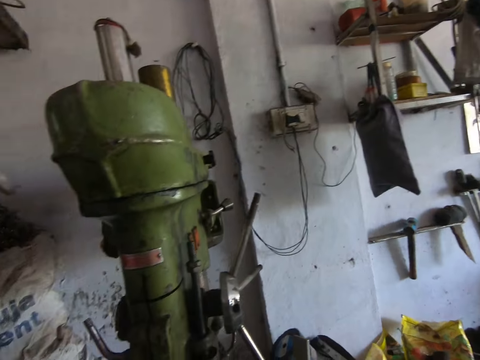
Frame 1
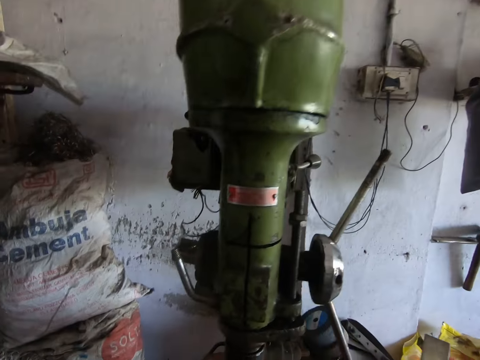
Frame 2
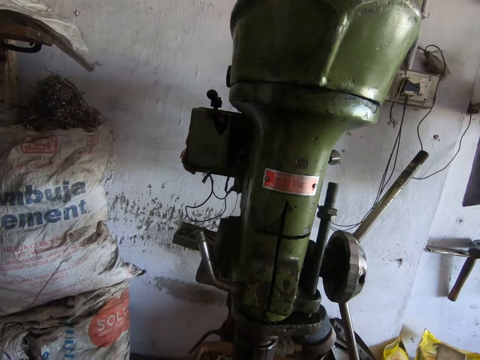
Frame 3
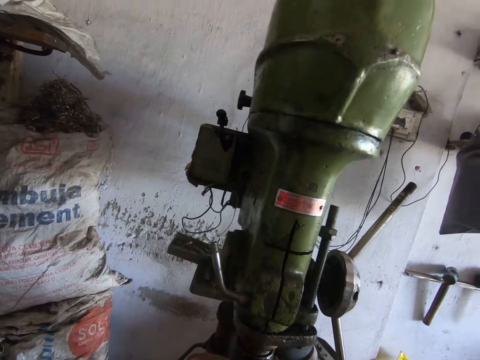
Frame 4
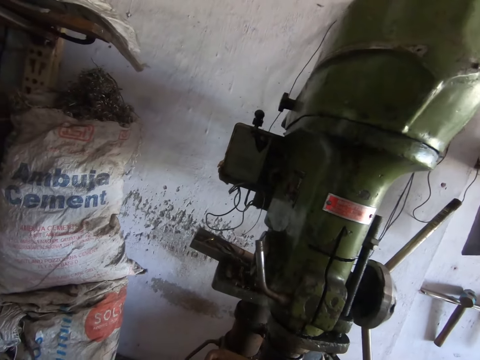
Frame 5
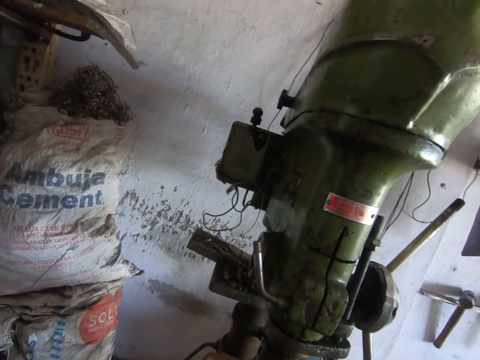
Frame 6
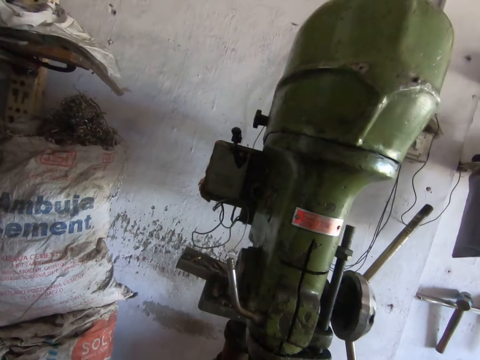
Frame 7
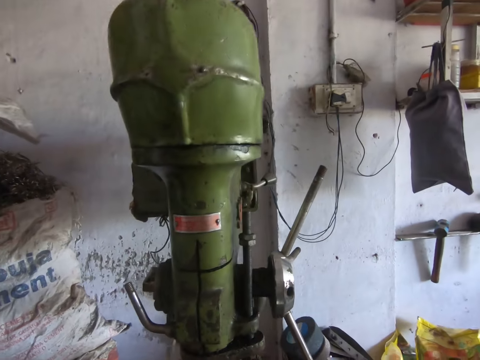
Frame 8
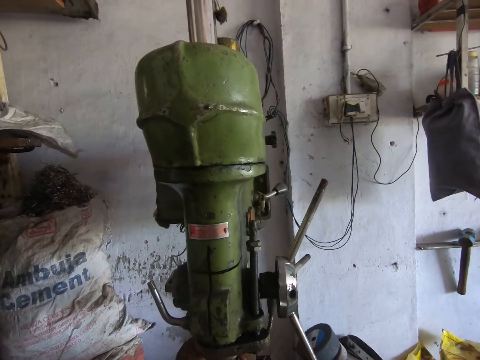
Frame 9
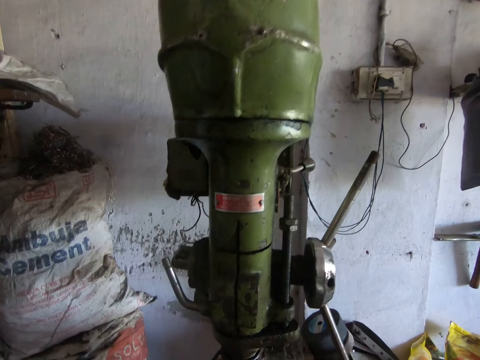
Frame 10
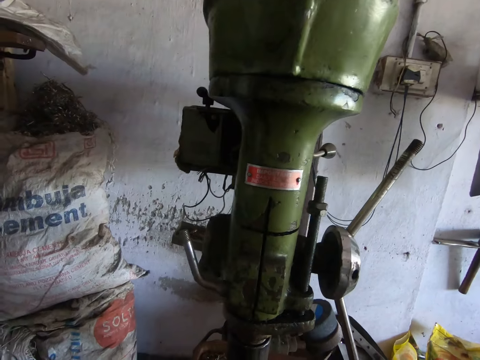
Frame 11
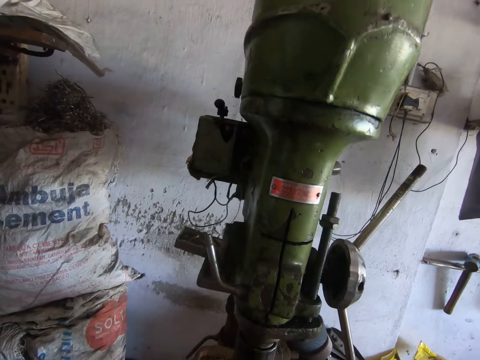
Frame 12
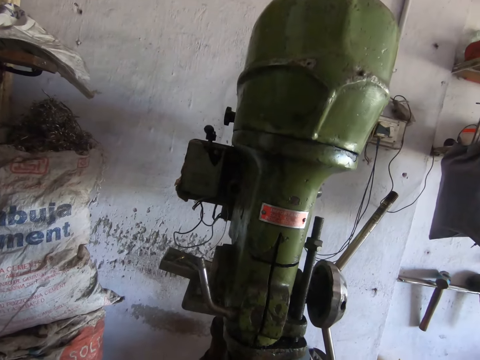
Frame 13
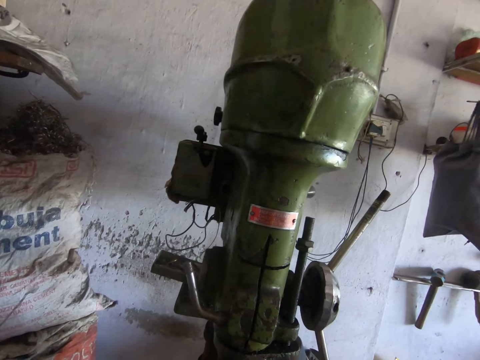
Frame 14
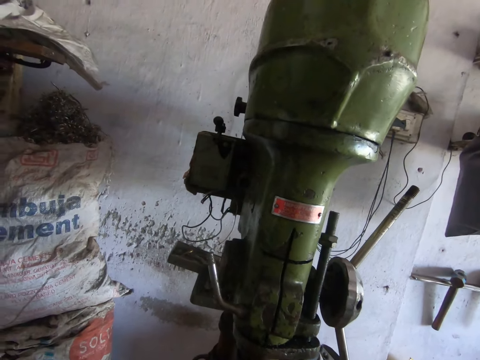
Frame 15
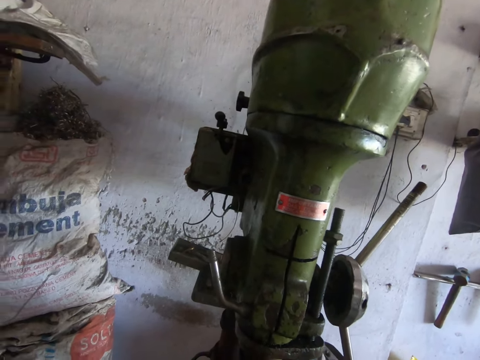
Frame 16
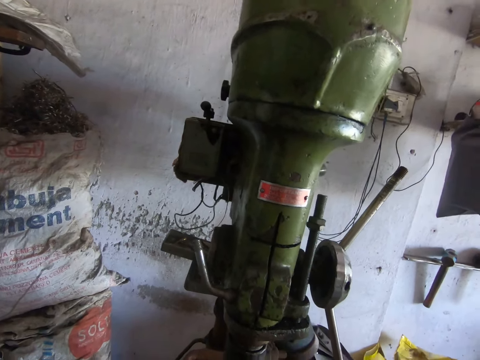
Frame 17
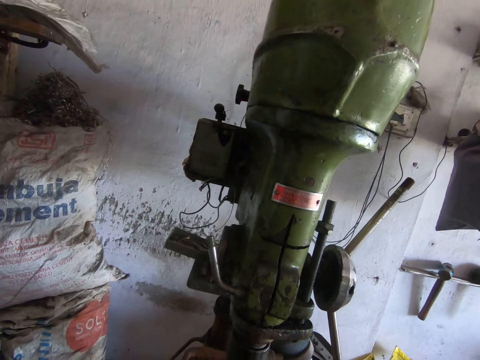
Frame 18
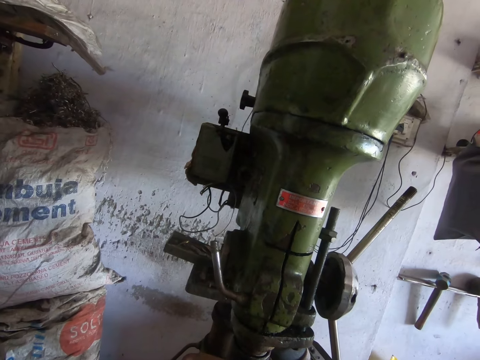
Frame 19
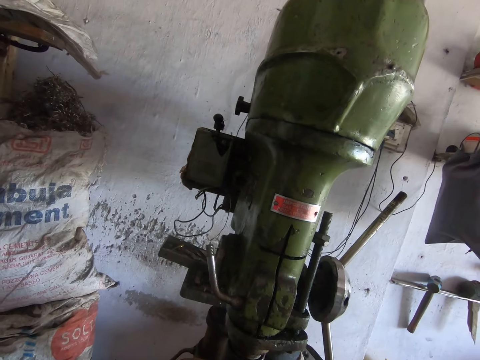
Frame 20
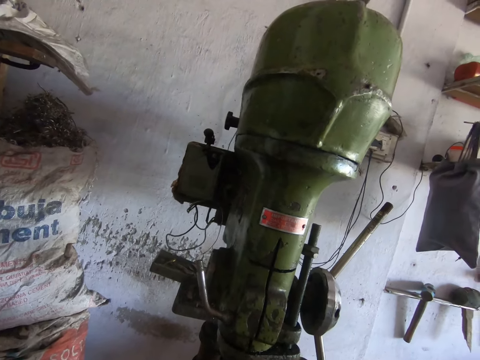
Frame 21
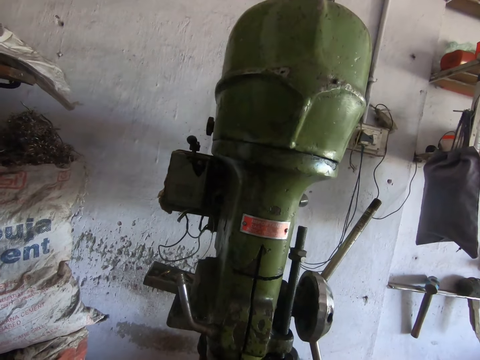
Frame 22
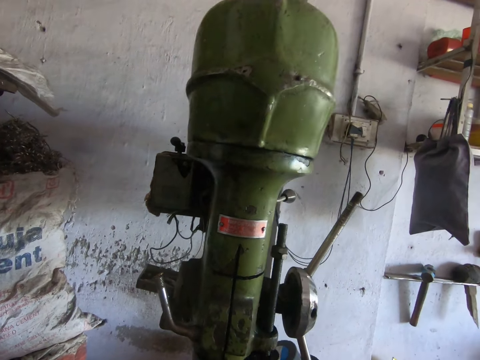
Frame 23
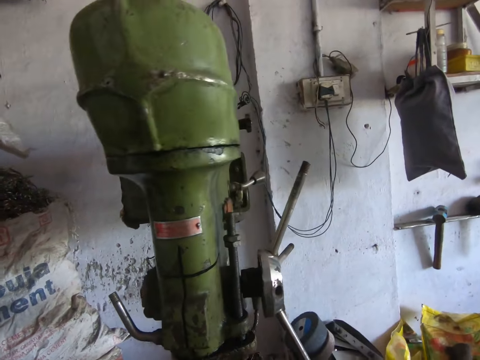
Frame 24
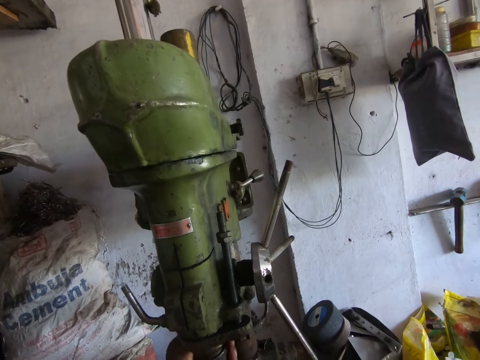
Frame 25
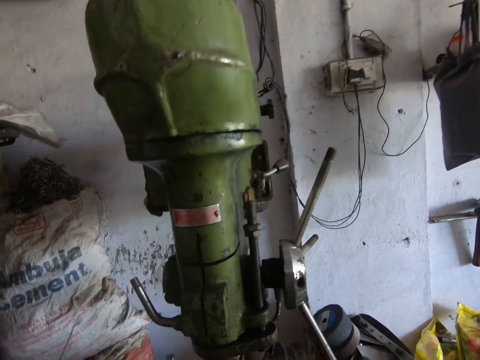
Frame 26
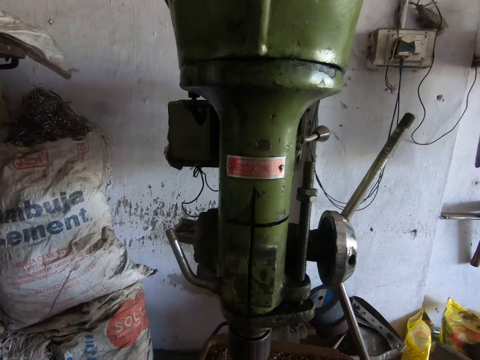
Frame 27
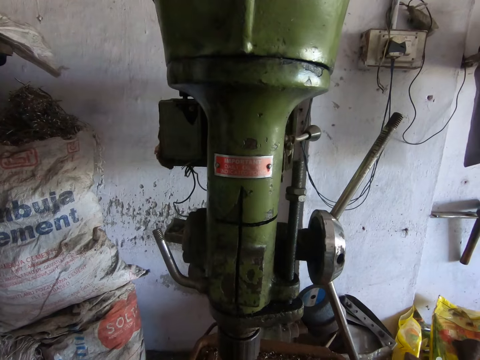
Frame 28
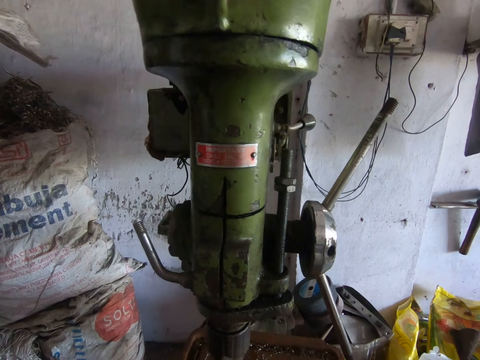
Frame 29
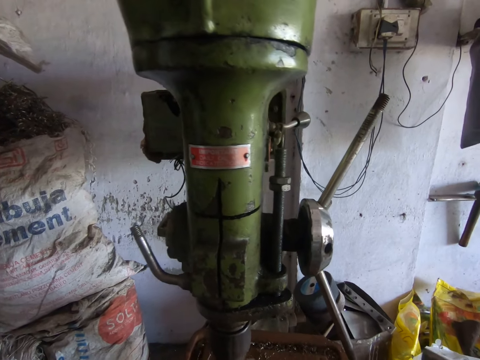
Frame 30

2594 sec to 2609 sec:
The camera wearer holds a metal. He touches the drilling machine with his left hand. He picks something beside the grinding machine. He fixes something on the grinding machine. He hits the grinding machine. He turns the drill chuck of the drilling machine with his left hand.

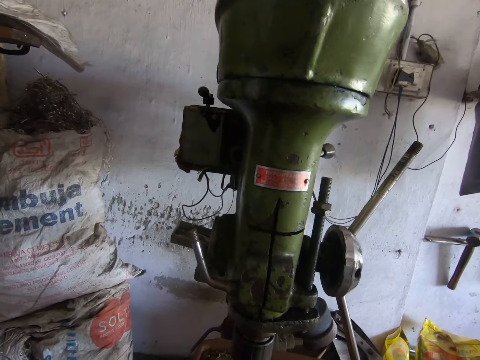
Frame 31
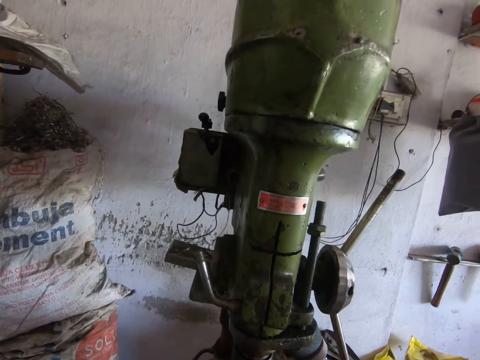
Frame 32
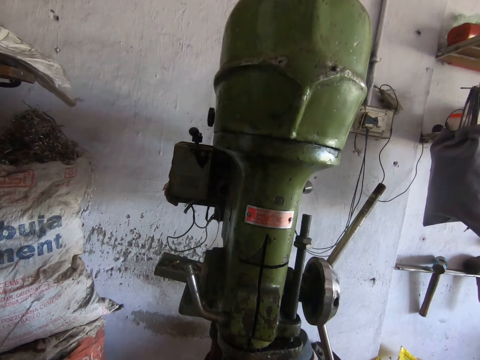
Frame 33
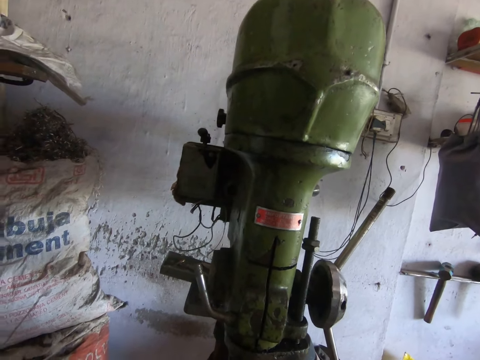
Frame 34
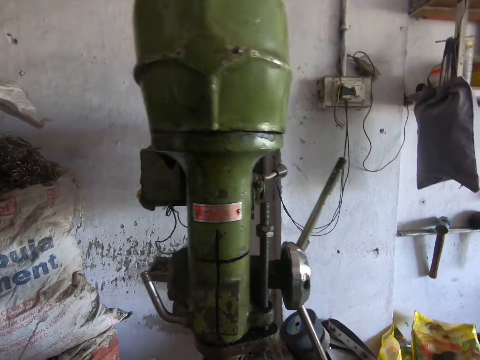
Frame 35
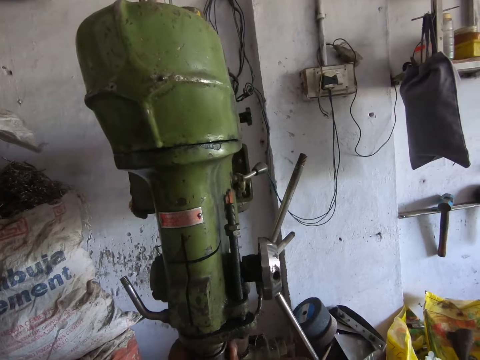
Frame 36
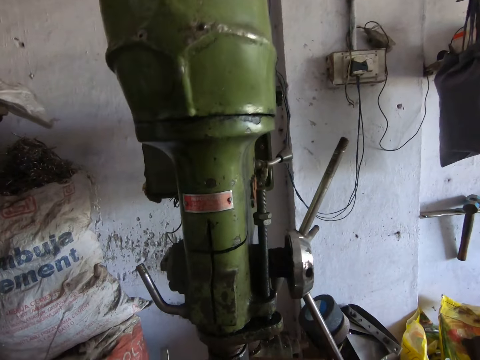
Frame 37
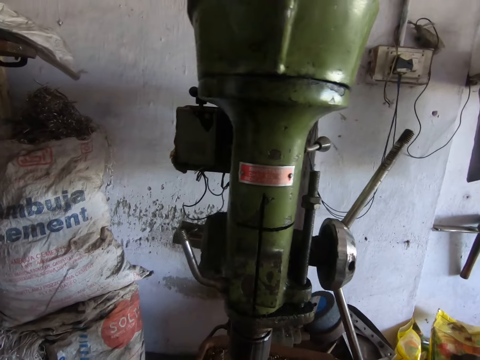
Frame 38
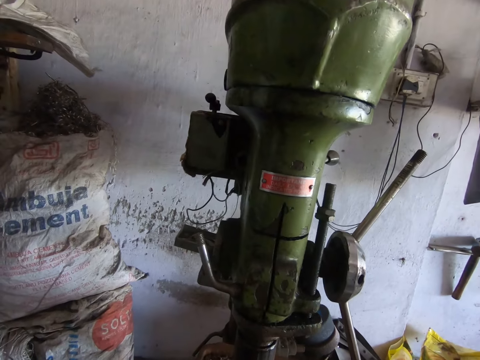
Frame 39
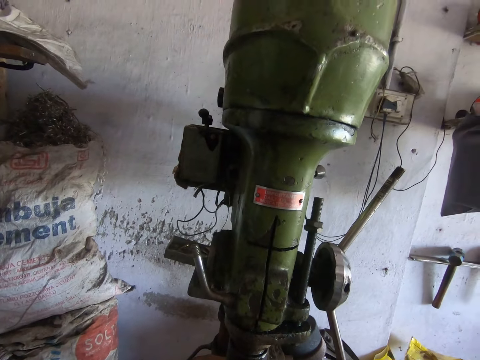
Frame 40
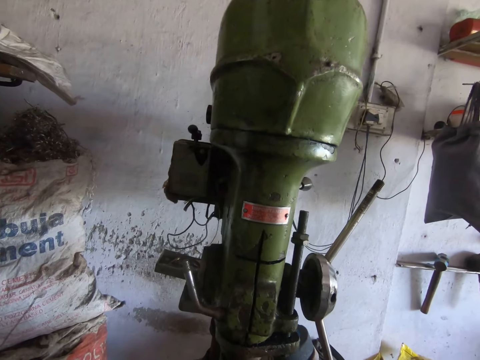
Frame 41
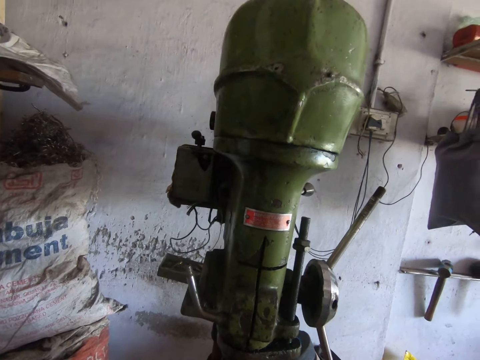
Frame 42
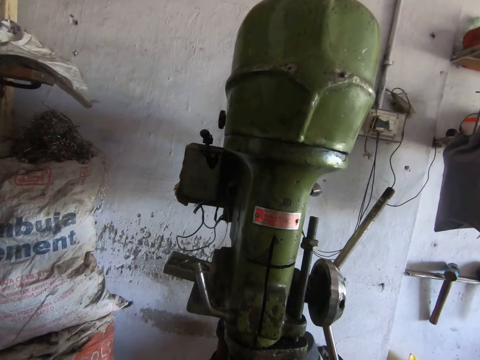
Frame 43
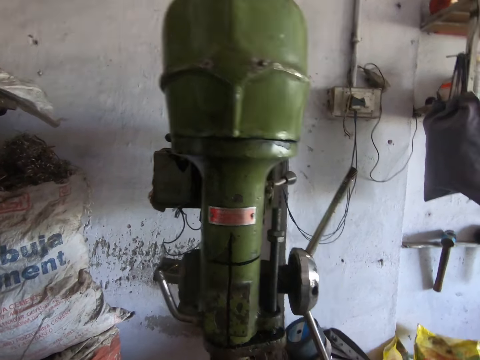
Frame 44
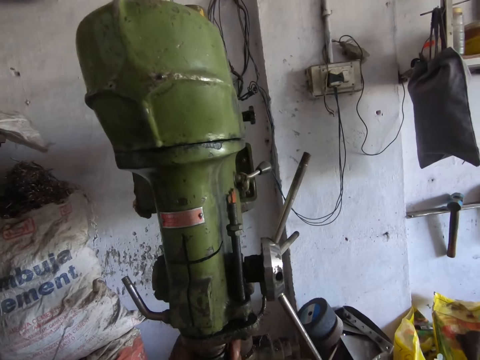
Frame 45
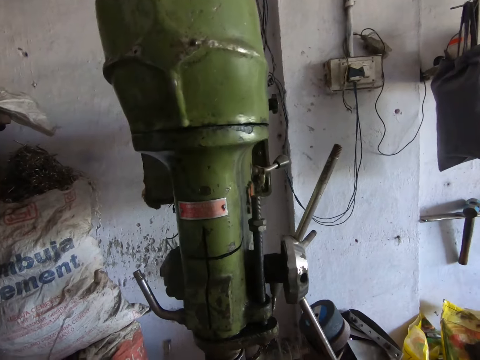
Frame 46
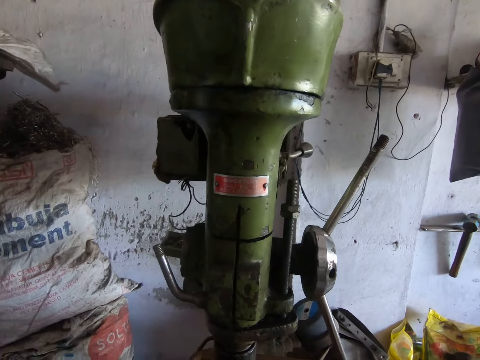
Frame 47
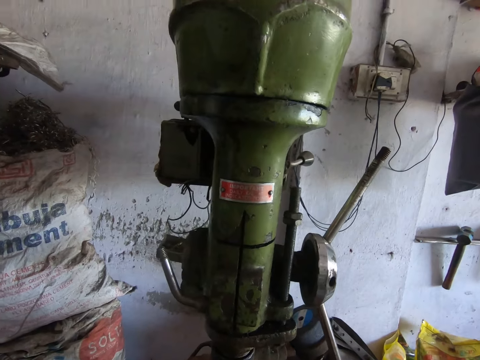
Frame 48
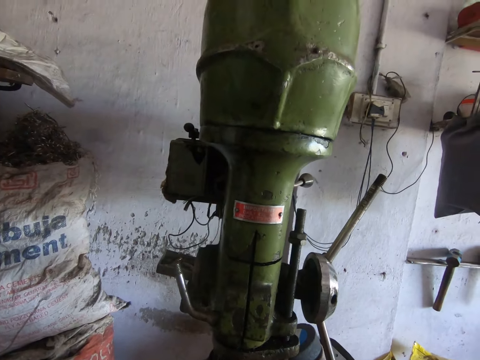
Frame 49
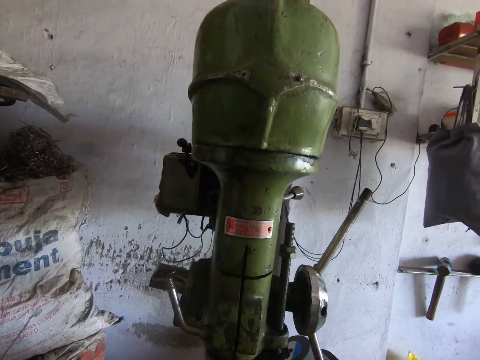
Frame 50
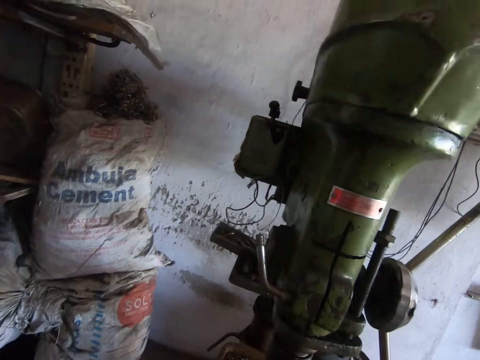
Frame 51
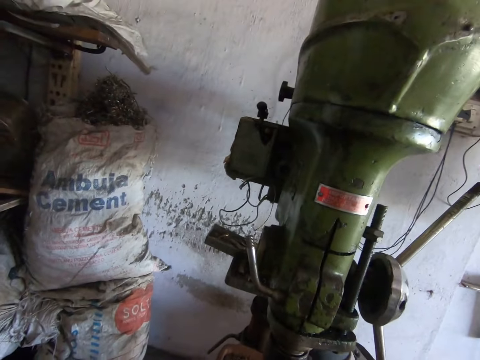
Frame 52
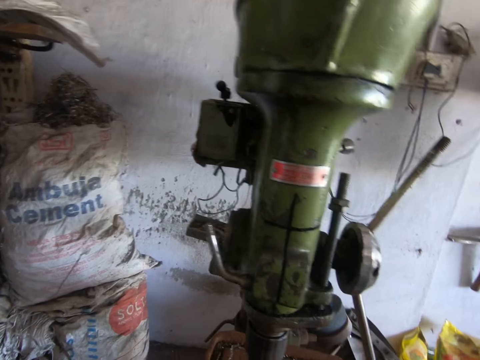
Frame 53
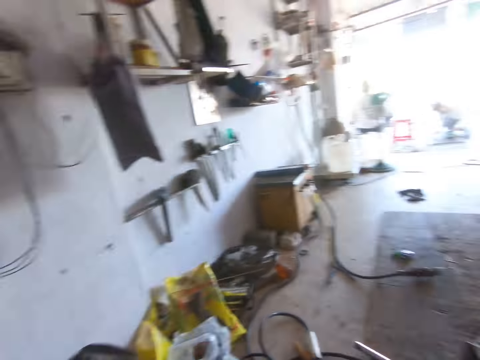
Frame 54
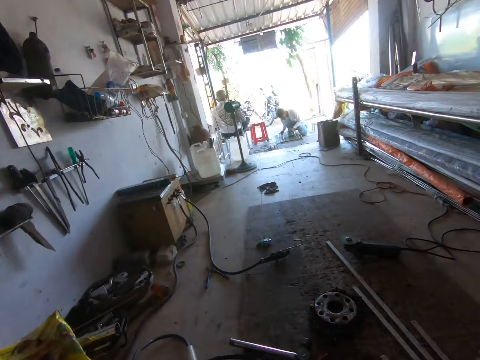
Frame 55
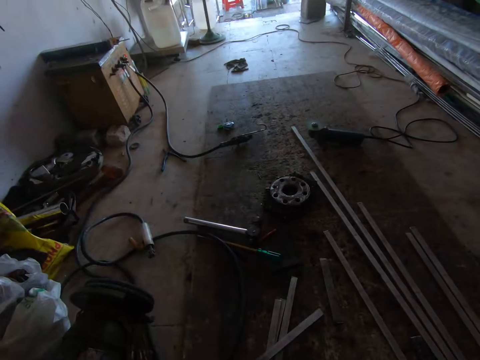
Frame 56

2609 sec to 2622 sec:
The camera wearer turns the drill chuck of the drilling machine with his left hand. He turns the drill chuck again. He looks around.
